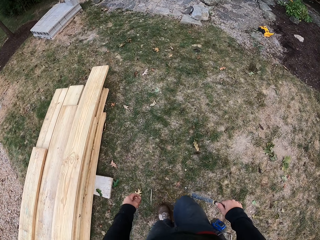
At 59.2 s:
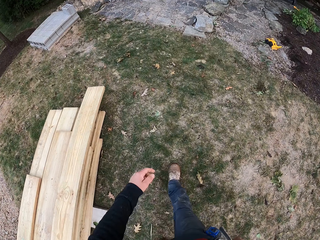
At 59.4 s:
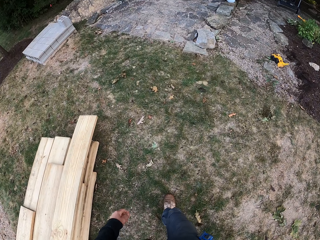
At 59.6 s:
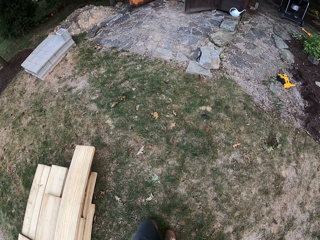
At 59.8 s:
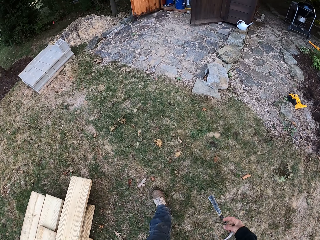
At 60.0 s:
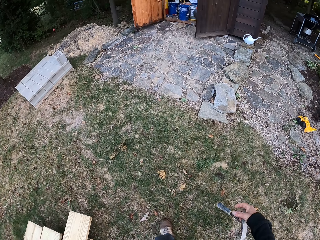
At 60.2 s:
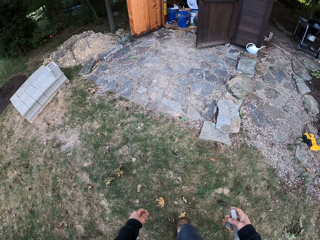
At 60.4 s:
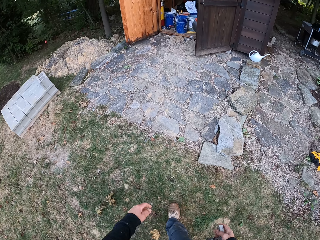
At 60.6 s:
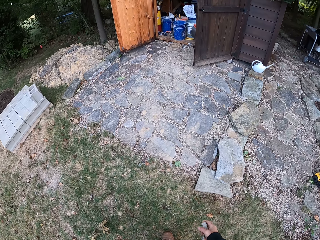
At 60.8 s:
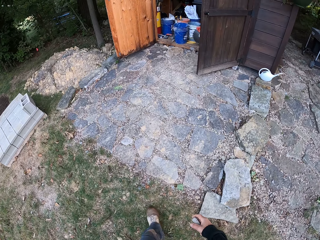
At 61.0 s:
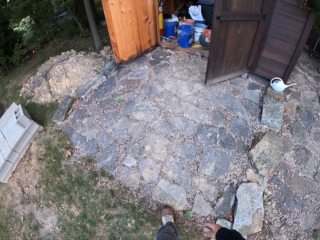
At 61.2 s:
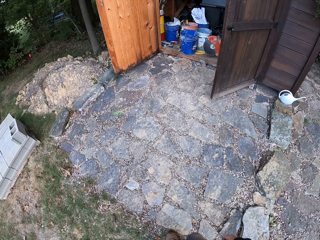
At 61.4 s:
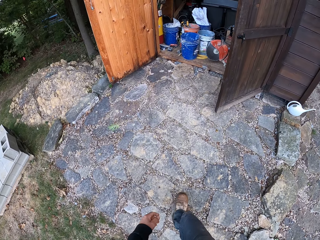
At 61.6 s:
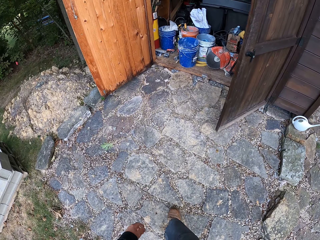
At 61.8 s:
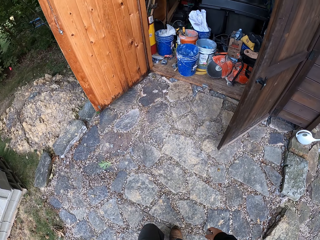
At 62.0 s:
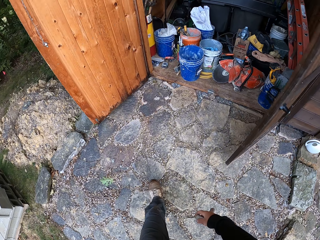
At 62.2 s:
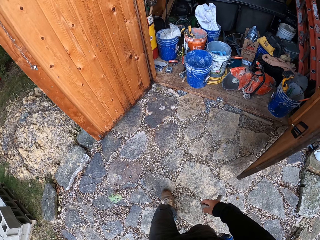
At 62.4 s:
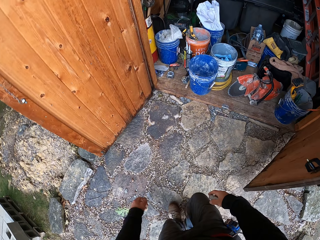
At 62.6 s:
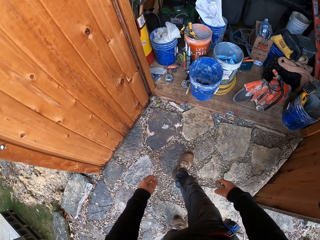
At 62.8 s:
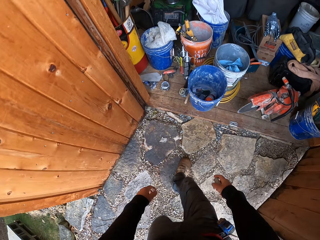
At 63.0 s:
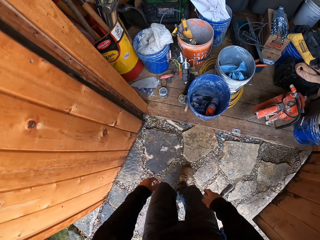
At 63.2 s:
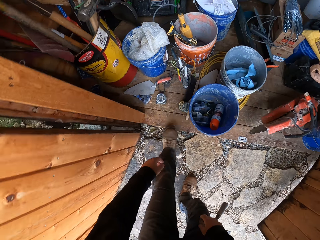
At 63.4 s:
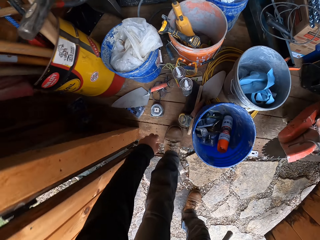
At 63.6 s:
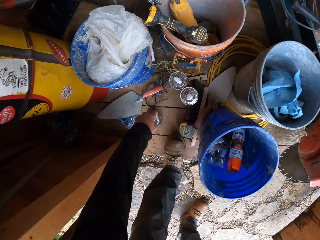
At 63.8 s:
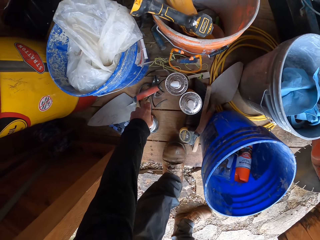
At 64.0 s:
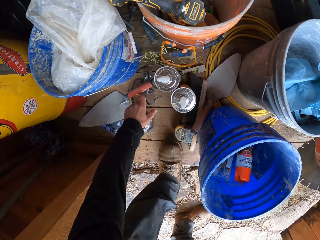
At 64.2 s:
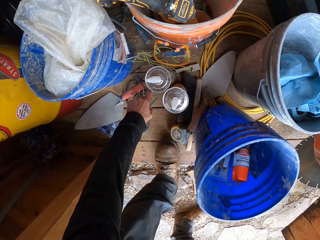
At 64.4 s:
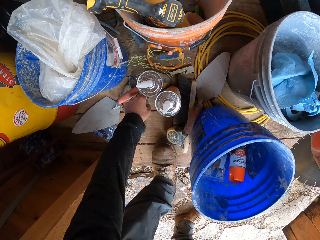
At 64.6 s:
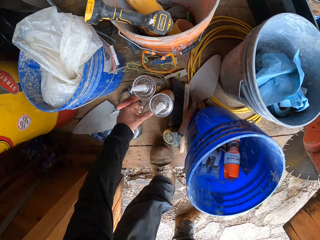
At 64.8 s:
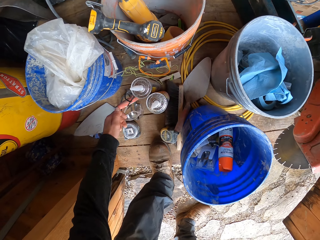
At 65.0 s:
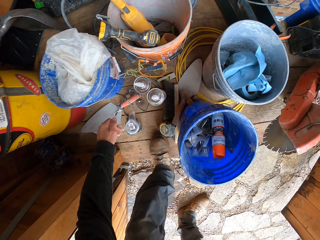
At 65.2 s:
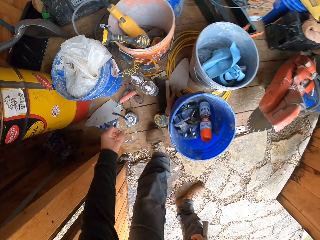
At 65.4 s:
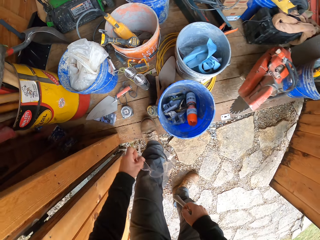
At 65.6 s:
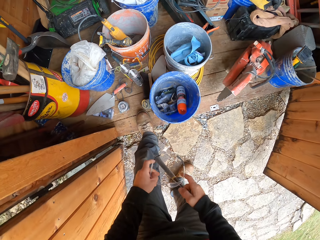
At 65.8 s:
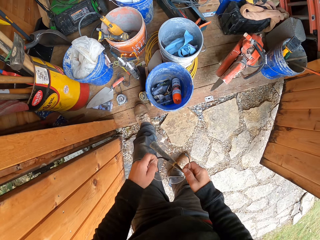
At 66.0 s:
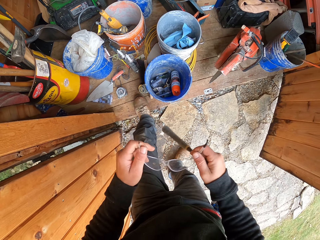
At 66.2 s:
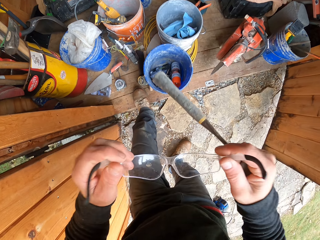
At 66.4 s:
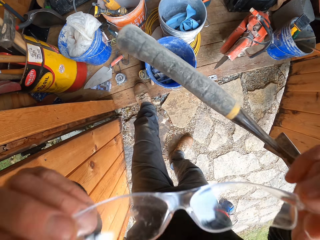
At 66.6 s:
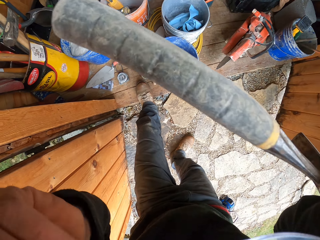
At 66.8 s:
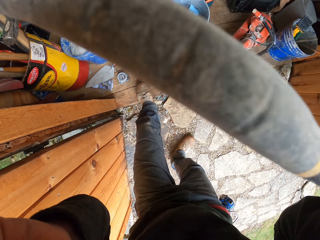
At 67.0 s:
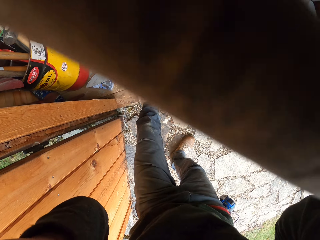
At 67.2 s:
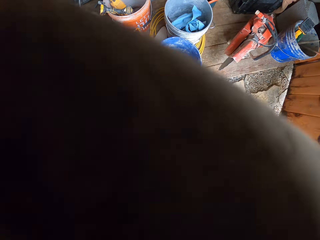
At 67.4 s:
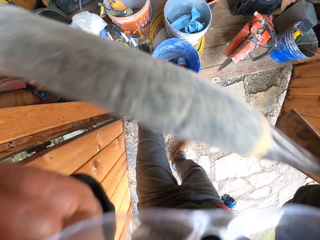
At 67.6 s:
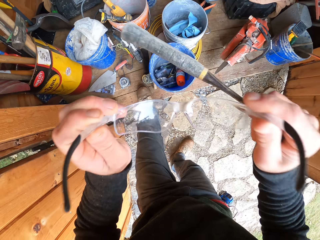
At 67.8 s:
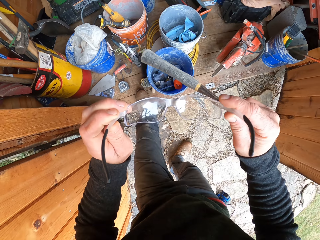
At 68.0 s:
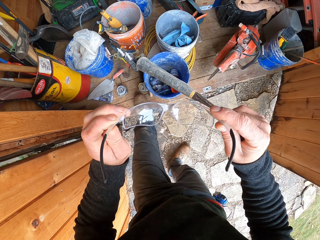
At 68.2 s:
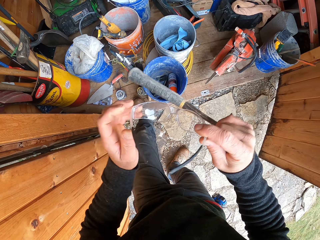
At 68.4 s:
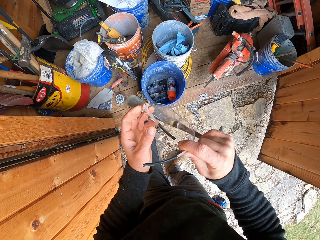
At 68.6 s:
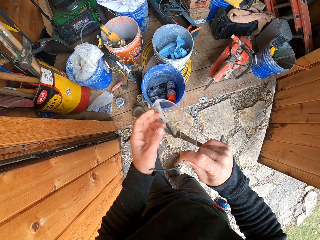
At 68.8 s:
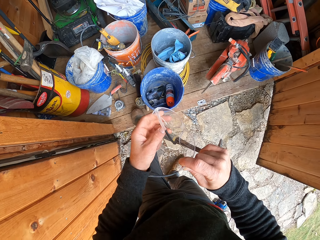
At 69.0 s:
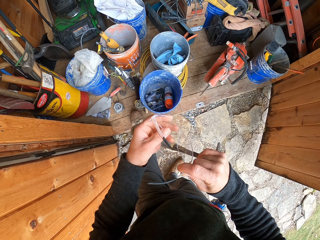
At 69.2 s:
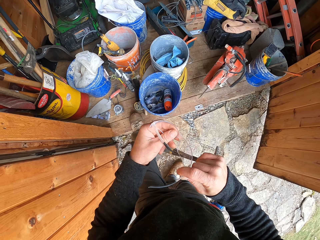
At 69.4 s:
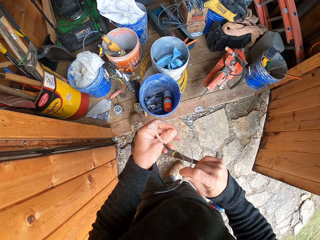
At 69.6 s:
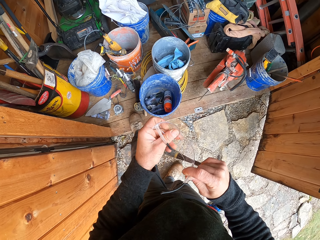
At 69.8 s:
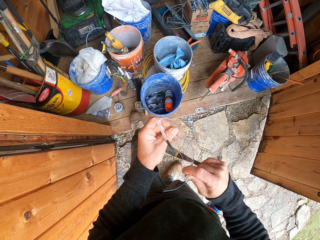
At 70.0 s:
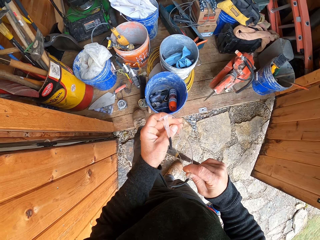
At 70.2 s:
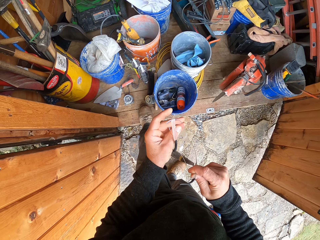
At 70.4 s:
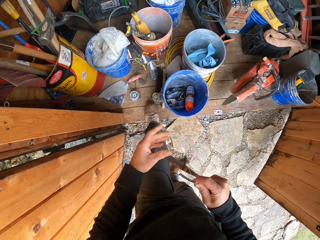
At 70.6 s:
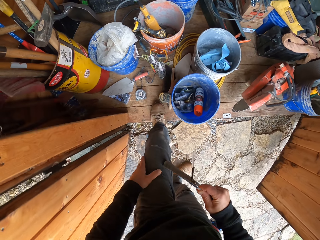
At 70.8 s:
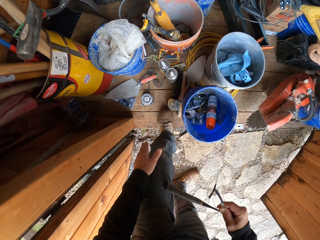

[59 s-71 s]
The camera wearer picks up safety glasses from the floor. They put on the safety glasses. They remove the safety glasses.

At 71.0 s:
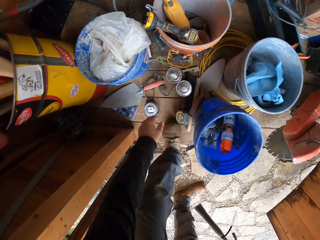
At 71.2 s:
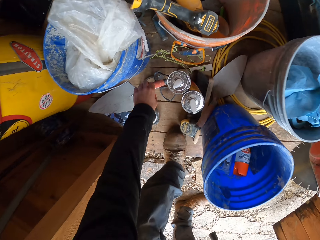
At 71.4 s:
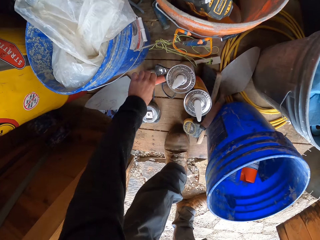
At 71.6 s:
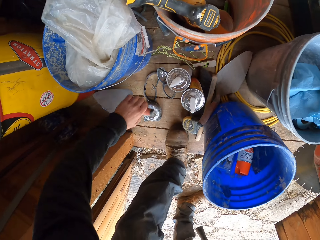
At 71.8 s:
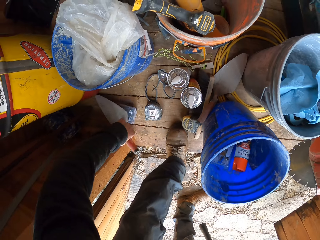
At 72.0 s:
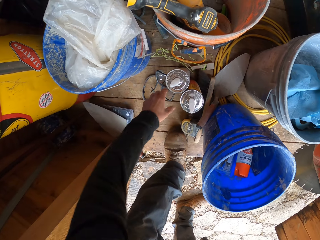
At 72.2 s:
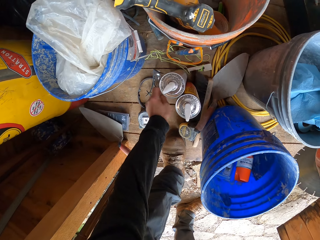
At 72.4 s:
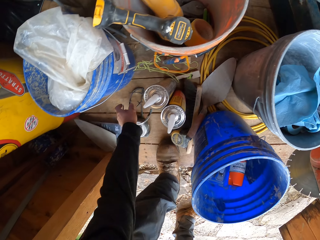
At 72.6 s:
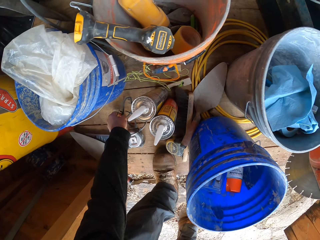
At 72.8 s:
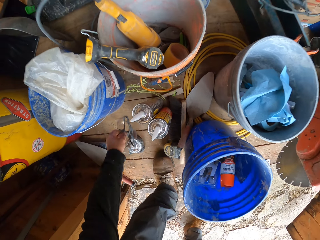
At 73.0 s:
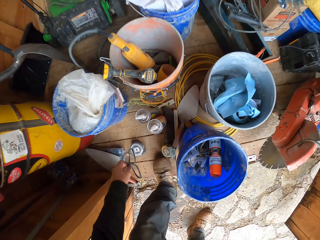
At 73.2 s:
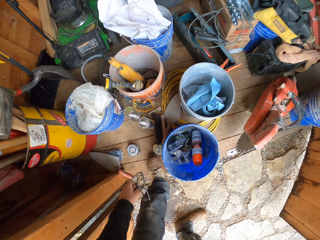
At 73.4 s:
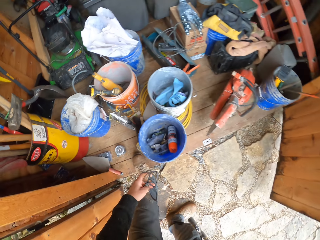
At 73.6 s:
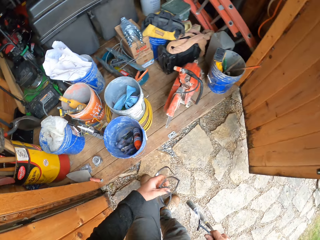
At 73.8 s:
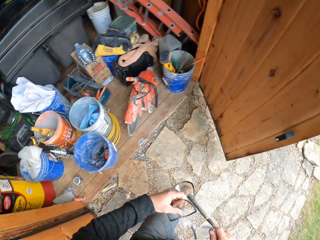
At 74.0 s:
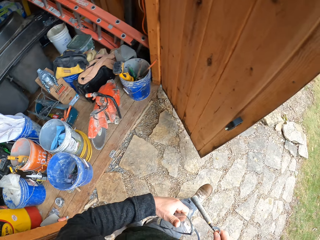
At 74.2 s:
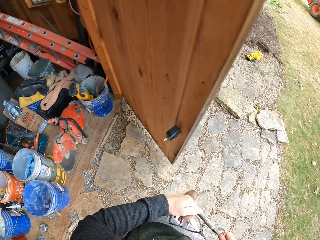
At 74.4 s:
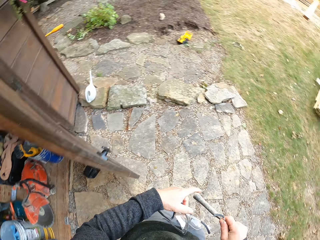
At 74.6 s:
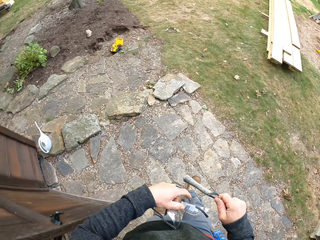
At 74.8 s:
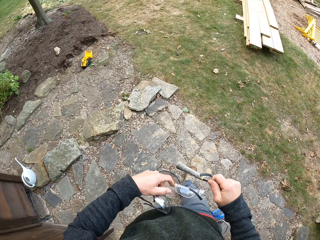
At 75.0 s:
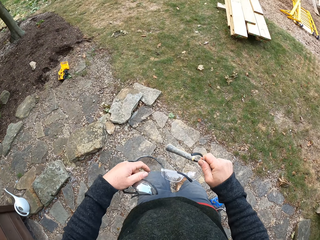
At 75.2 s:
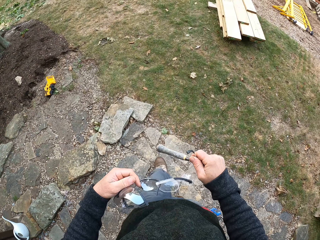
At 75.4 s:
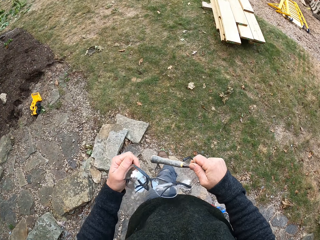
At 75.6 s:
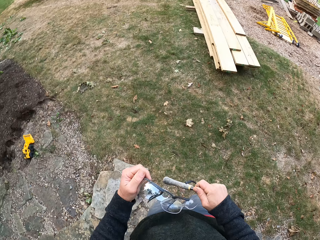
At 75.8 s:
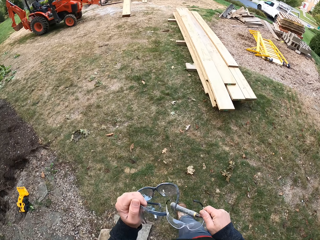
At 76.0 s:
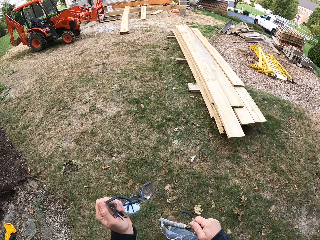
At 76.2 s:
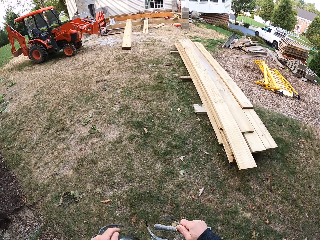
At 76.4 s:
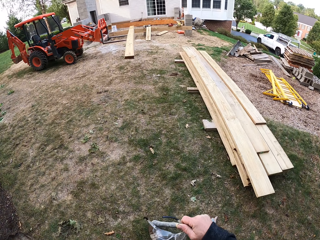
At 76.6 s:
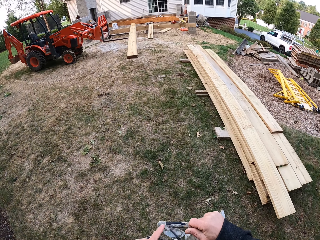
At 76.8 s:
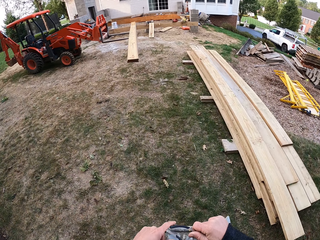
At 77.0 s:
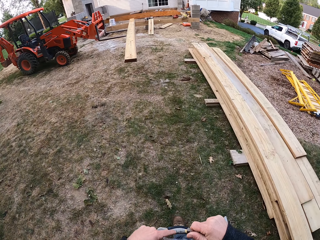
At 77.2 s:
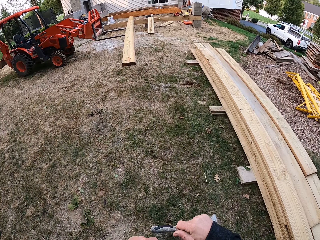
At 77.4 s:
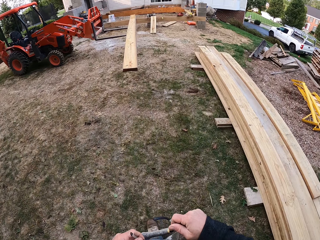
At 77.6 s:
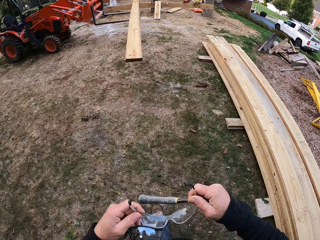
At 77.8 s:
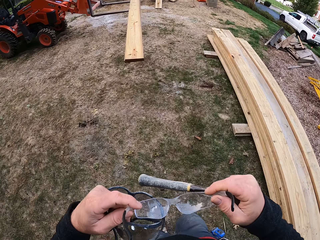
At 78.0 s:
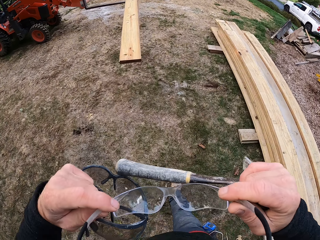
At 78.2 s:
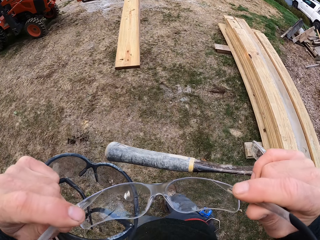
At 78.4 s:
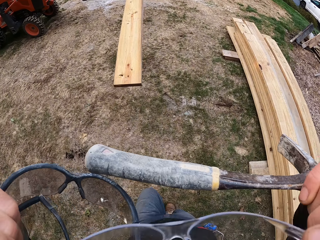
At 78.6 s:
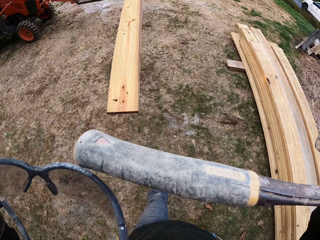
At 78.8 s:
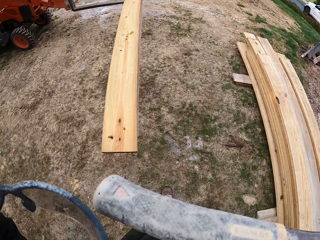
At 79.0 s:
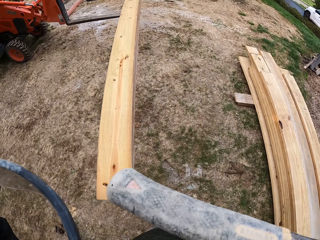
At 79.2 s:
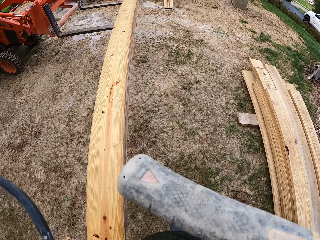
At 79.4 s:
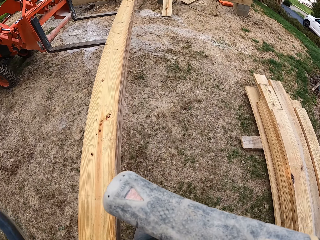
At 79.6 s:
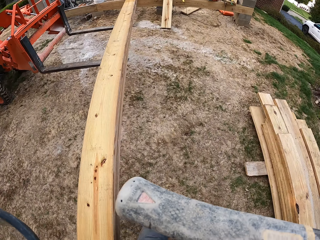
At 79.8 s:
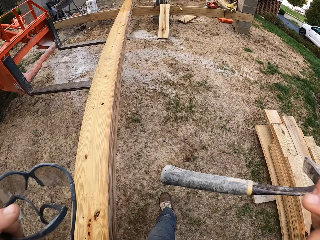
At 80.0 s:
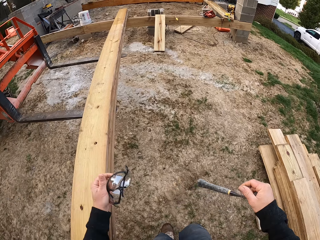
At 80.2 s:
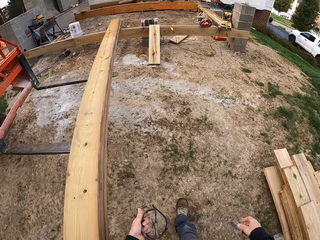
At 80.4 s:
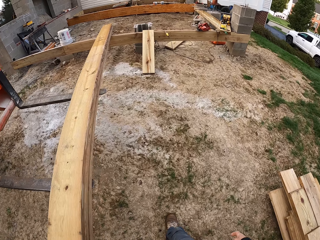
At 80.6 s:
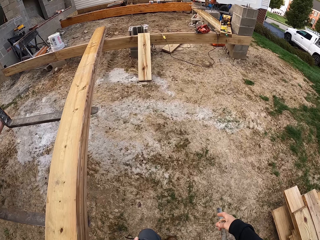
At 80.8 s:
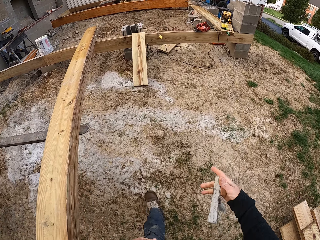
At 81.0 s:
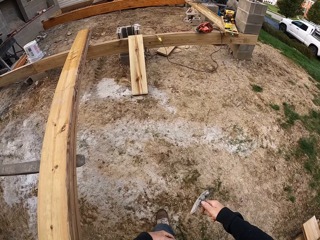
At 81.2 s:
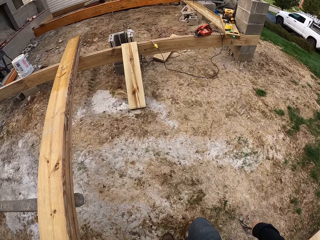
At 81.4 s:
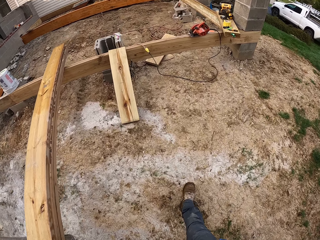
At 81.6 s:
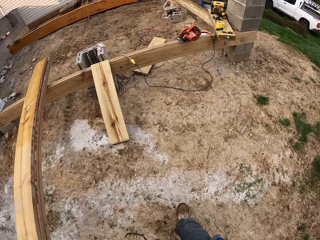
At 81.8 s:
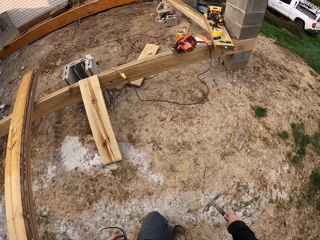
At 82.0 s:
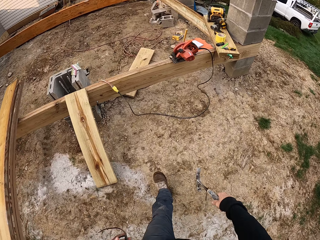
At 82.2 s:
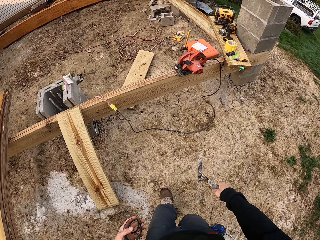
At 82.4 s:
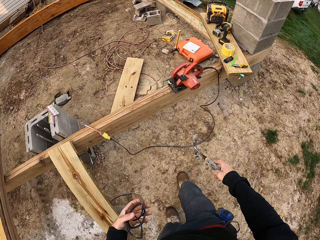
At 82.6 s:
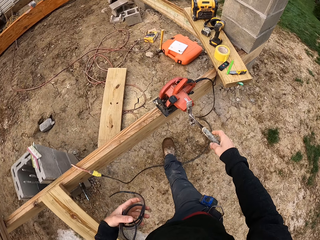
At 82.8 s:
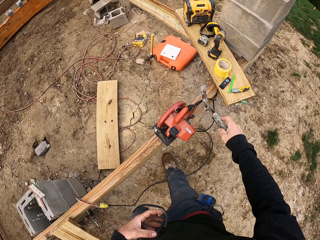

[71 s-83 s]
The camera wearer moves a trowel on the floor. They pick up two safety glasses from the floor. They walk around. They wear the safety glasses.
